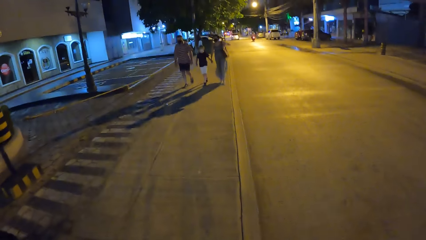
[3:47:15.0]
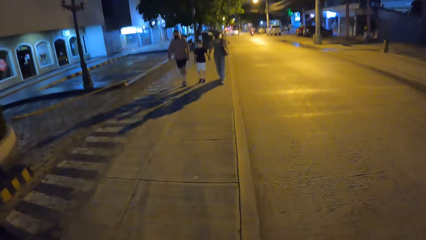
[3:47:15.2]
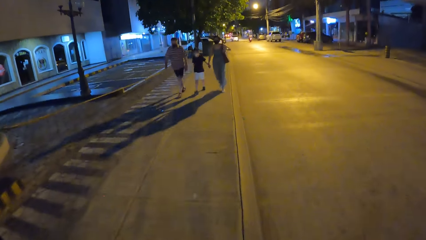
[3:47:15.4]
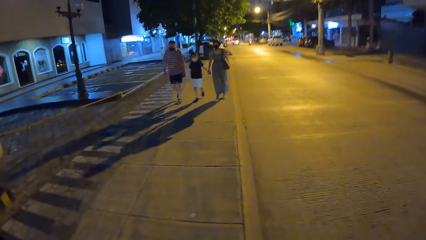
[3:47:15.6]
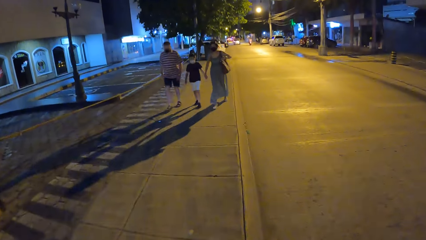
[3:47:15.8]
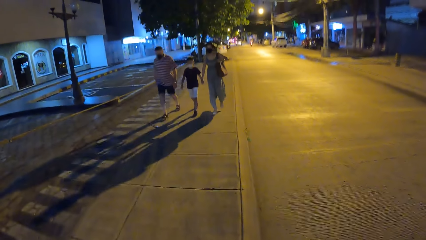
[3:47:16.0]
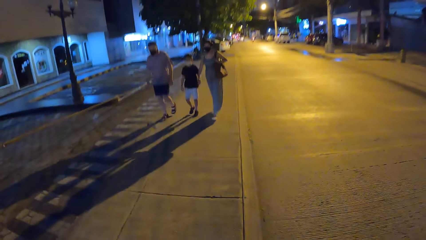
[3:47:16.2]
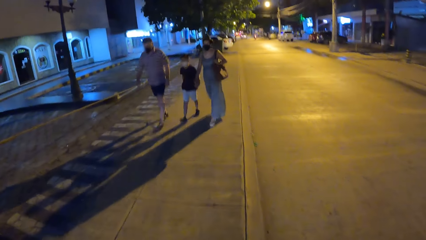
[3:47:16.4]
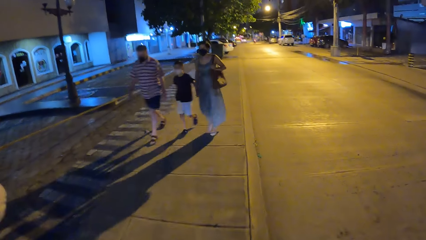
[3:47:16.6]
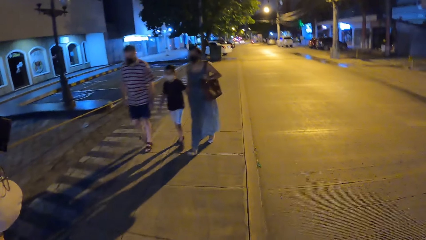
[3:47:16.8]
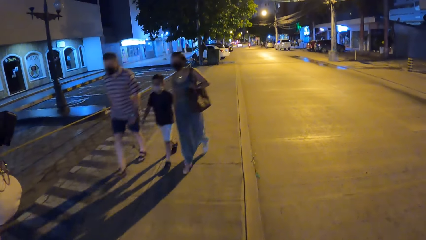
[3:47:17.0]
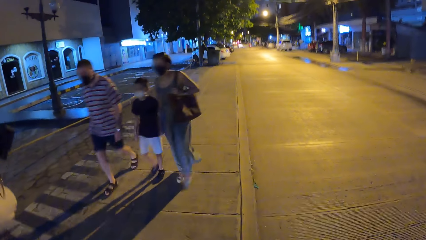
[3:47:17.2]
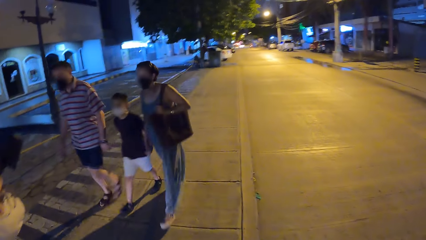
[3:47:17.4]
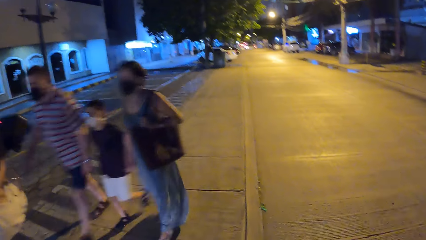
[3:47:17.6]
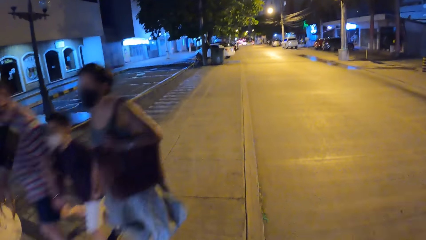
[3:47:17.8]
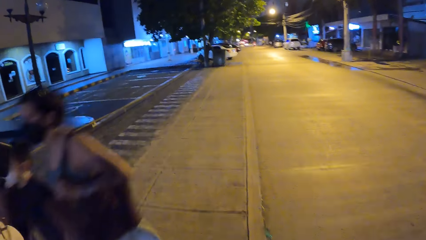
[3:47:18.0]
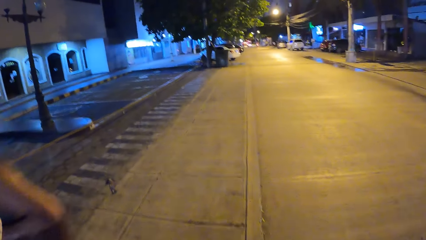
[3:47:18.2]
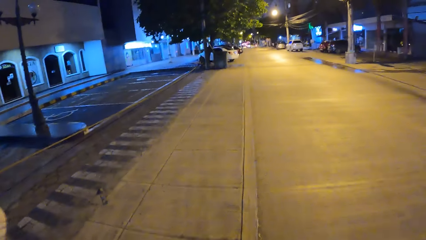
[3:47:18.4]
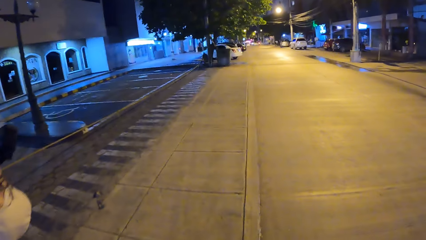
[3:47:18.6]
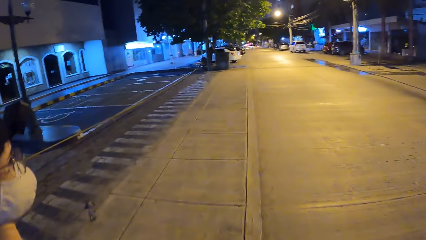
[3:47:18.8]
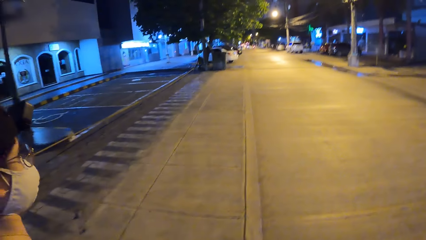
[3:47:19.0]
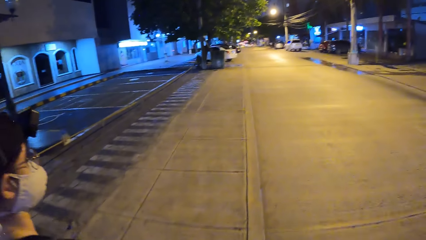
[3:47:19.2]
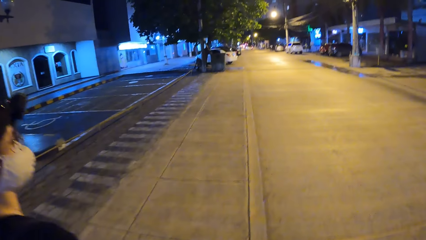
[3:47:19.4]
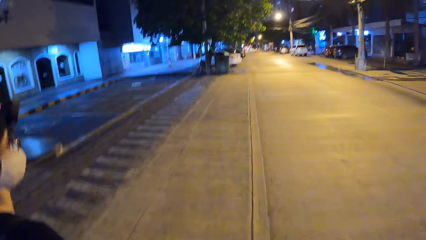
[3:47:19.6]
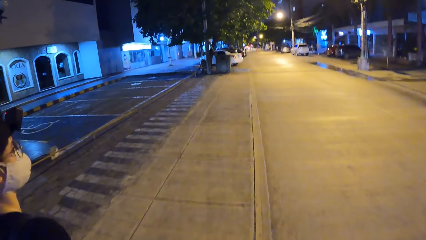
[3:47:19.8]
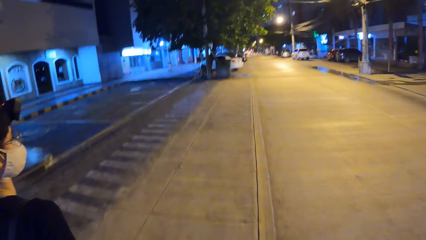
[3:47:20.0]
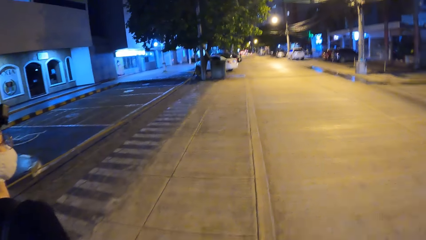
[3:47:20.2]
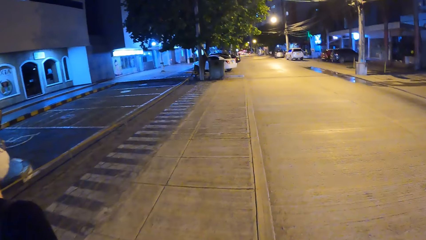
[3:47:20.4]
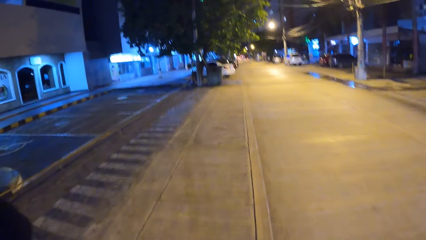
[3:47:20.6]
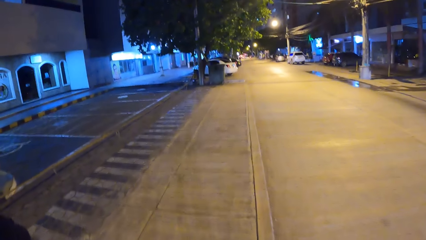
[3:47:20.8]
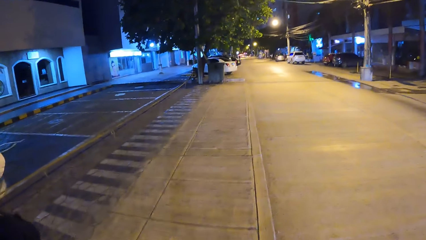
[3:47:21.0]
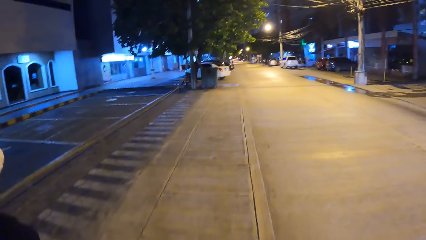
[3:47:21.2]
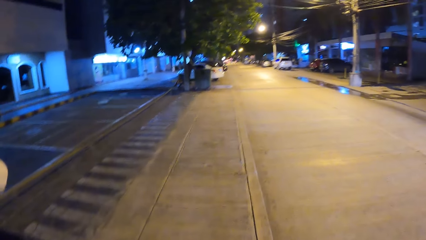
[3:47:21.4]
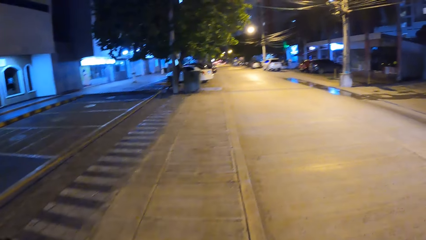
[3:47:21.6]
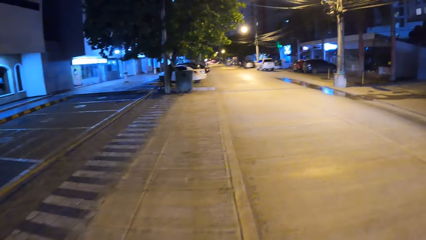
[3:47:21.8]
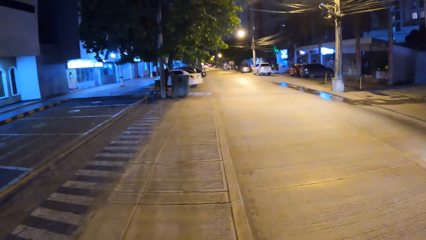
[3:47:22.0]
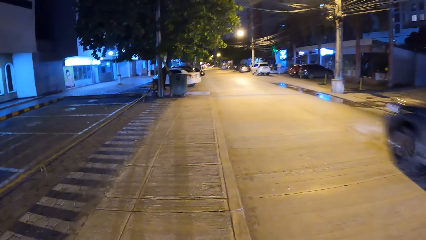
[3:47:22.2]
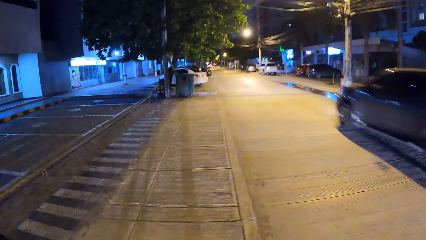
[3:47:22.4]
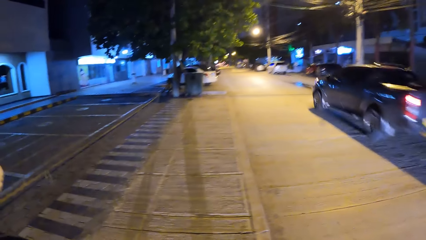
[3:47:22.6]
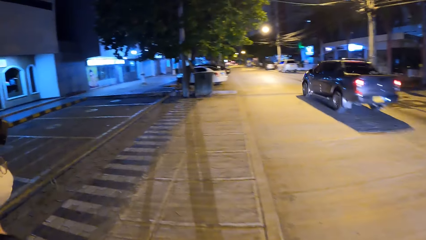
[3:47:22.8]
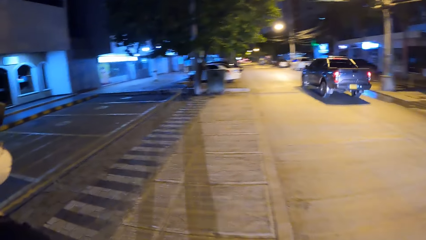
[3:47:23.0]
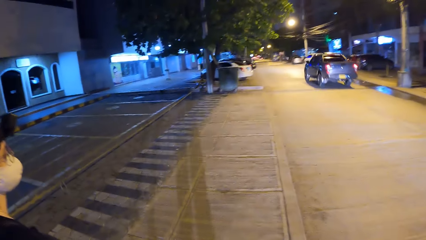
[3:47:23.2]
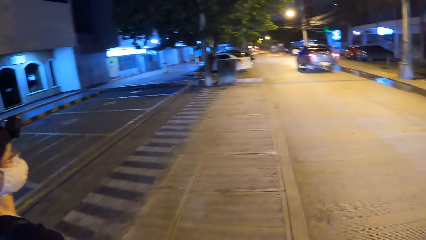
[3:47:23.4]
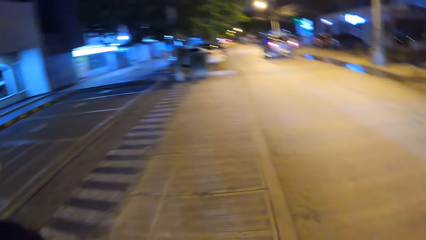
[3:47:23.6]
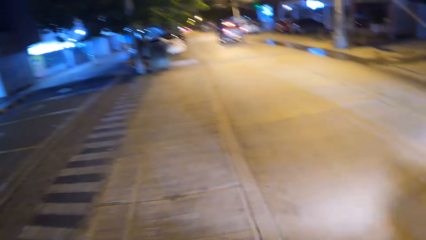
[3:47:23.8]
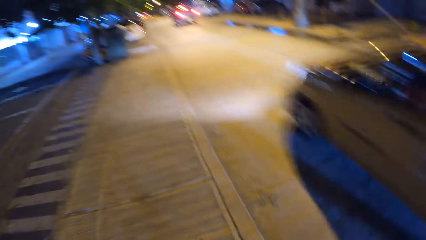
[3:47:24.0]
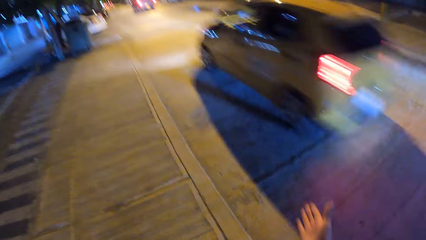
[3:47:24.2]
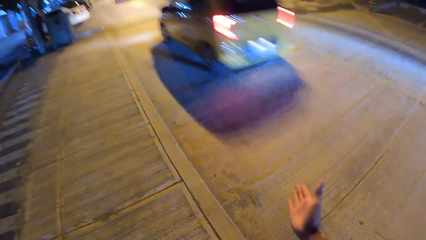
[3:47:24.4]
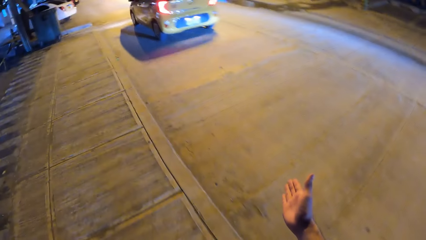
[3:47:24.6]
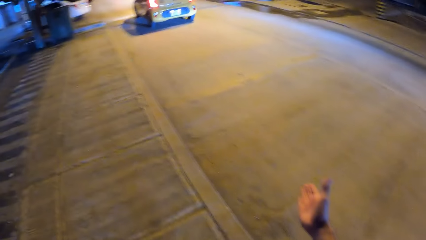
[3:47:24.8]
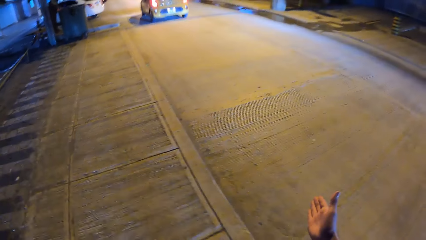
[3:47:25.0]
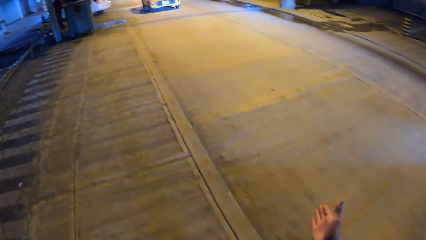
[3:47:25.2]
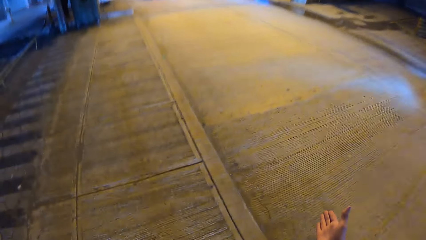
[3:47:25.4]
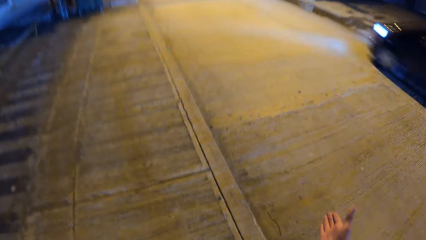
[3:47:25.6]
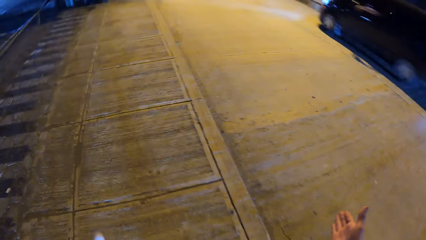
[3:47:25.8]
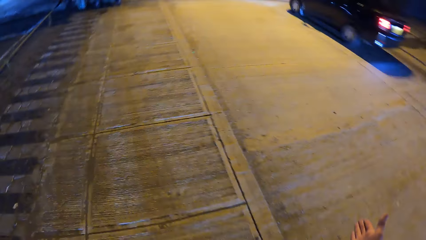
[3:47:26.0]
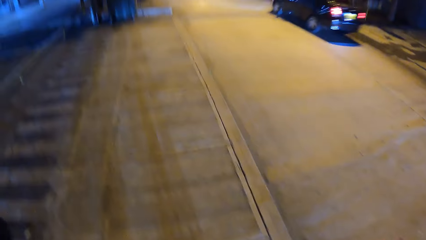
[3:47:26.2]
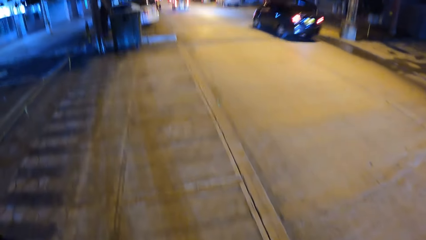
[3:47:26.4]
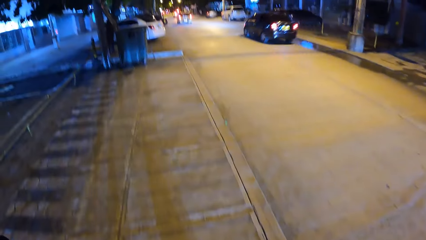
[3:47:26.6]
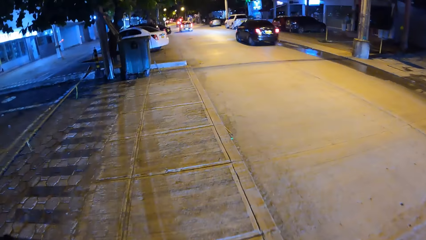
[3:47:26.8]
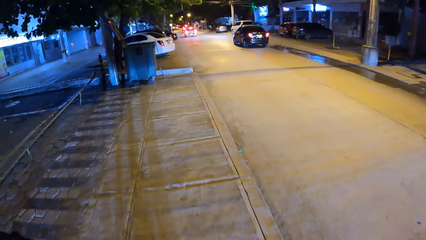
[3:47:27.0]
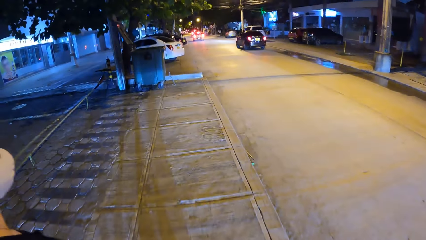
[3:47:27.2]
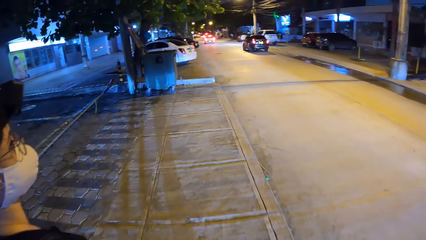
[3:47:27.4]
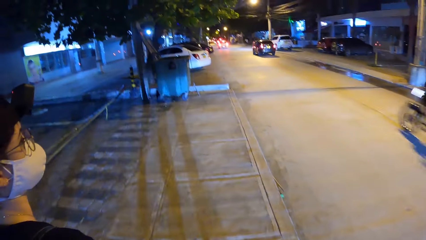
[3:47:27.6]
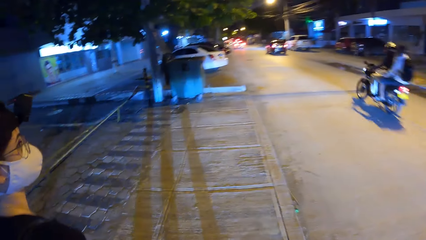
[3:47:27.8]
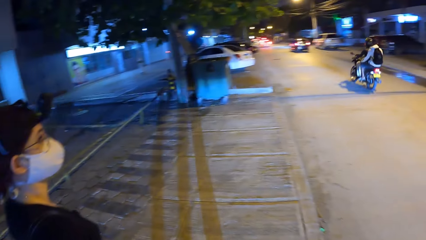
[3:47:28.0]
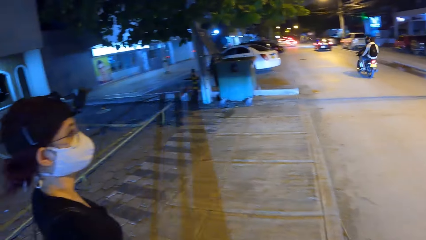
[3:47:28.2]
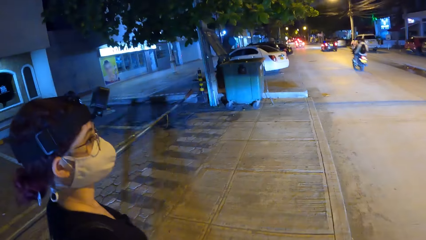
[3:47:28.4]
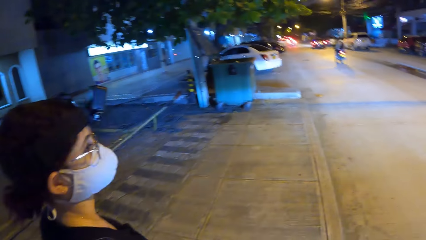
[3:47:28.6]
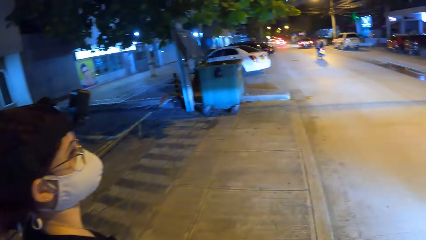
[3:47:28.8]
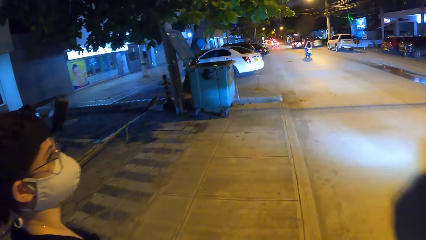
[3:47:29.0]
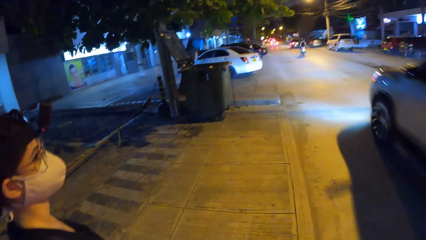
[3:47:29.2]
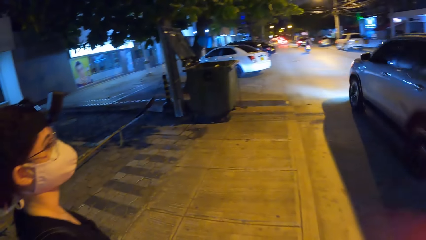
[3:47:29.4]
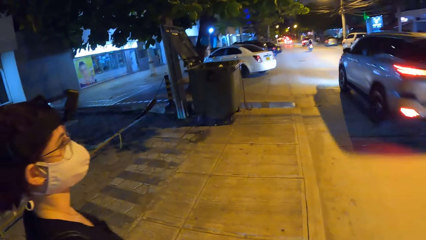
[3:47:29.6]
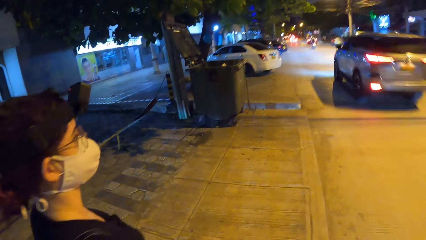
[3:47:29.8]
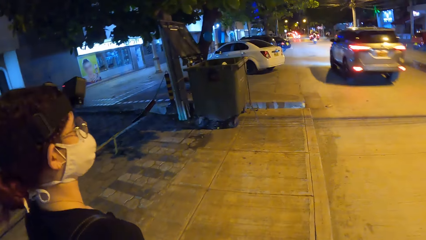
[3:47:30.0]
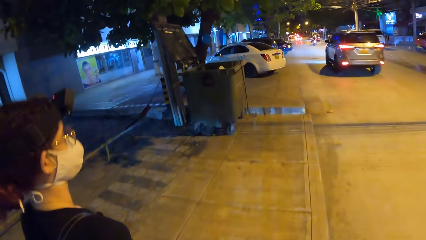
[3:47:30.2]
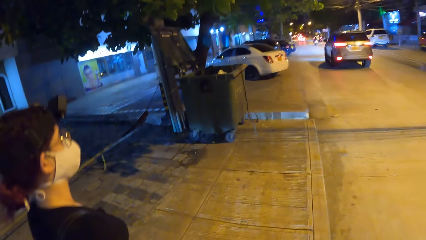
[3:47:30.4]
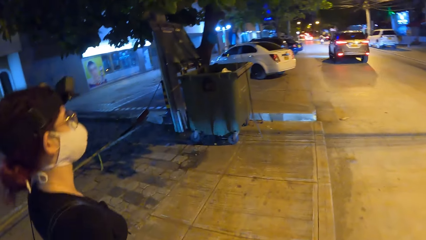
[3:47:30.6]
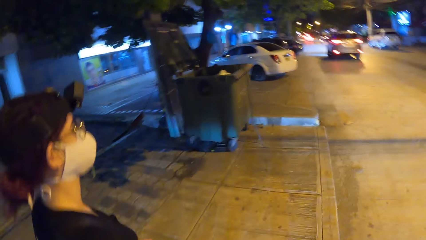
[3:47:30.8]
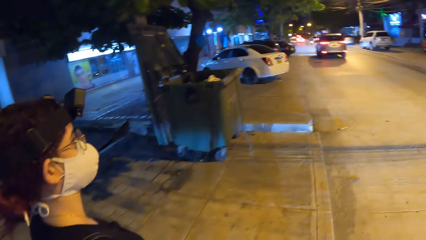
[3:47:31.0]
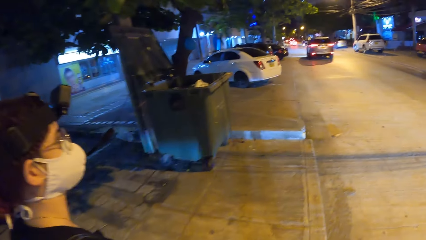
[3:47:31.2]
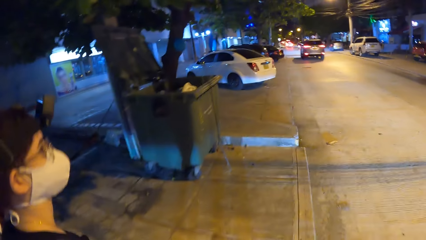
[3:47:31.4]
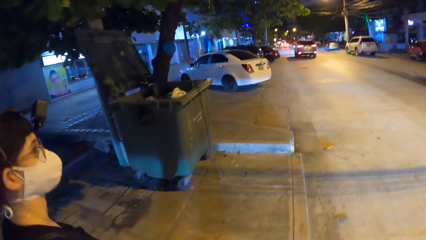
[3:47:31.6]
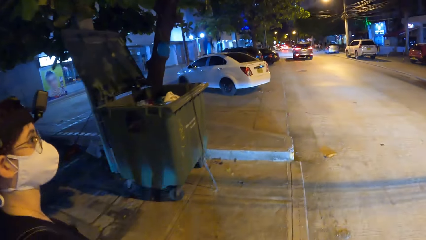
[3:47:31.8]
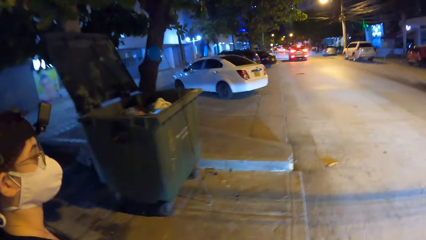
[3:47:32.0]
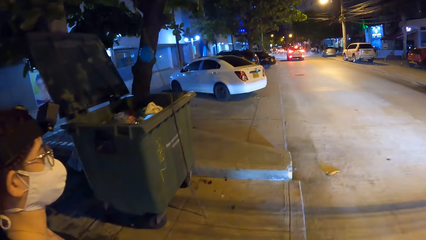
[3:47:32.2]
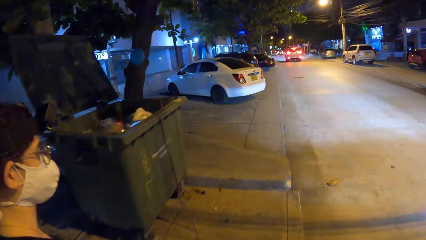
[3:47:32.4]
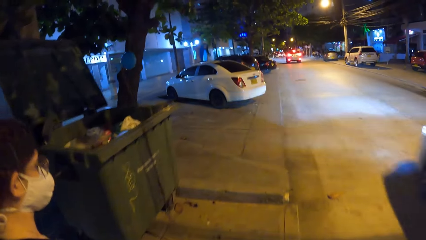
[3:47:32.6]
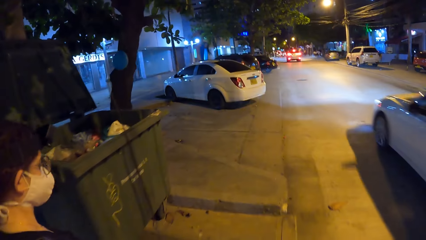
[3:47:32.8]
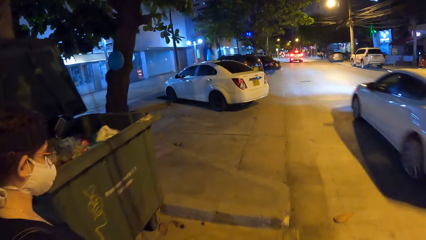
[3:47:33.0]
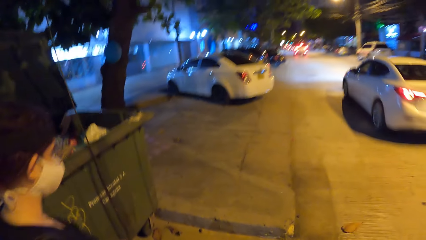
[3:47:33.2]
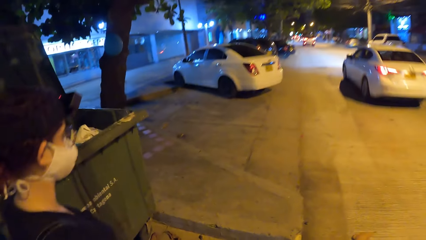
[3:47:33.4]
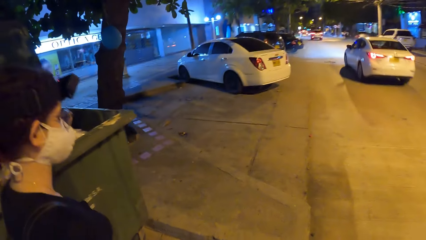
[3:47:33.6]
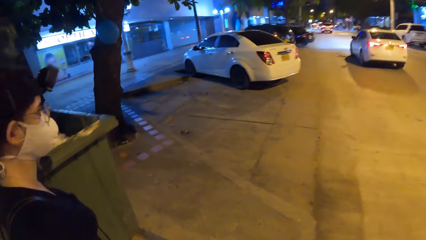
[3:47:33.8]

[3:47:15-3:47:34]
The camera wearer looks at a woman. A car drives past them. The camera wearer walks on a pavement. A car drives past them. The camera wearer looks at another woman. A car drives past them. The camera wearer points at a road with a hand. A motorcycle drives past them. The camera wearer walks on the pavement. They look at the other woman. A car drives past them. A car drives past them again.
